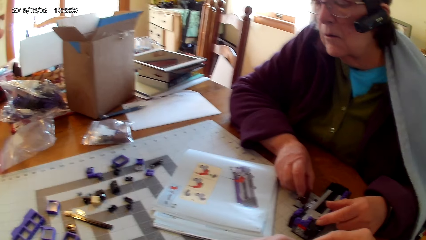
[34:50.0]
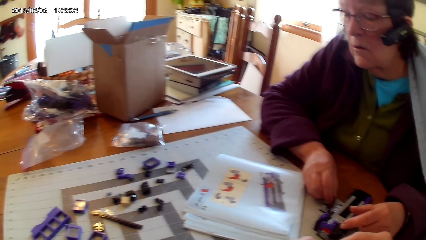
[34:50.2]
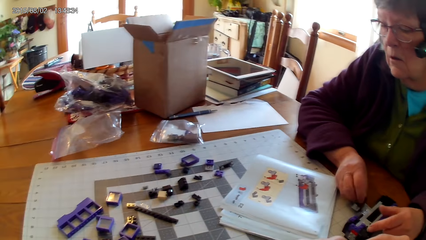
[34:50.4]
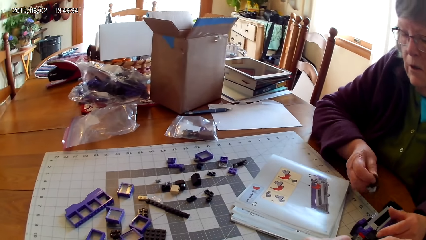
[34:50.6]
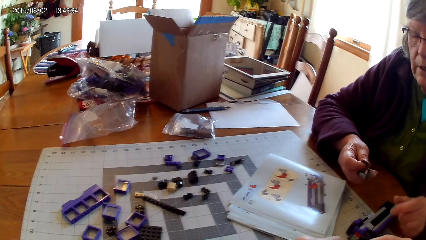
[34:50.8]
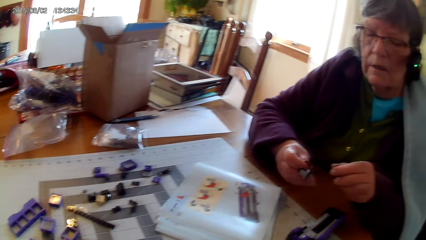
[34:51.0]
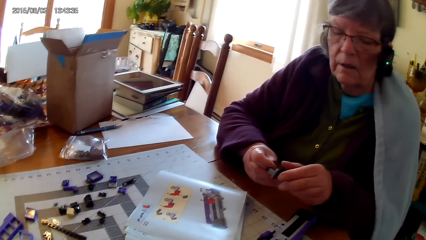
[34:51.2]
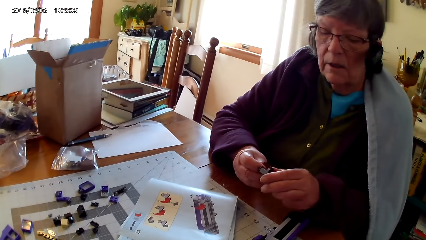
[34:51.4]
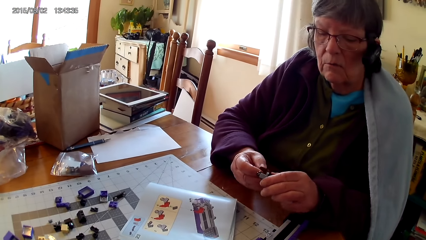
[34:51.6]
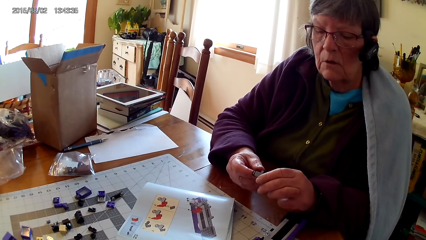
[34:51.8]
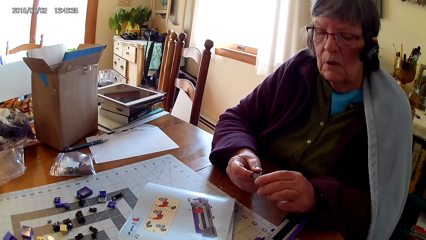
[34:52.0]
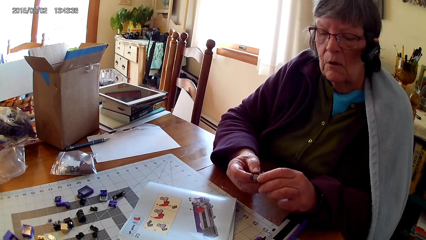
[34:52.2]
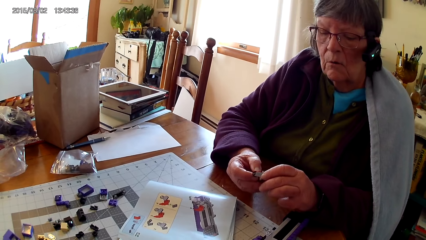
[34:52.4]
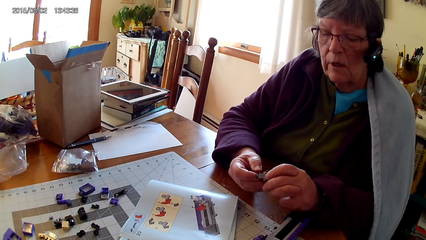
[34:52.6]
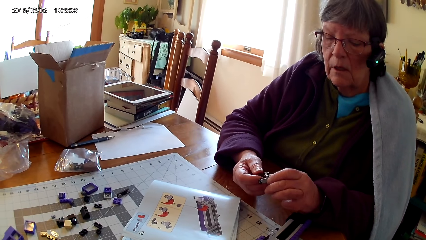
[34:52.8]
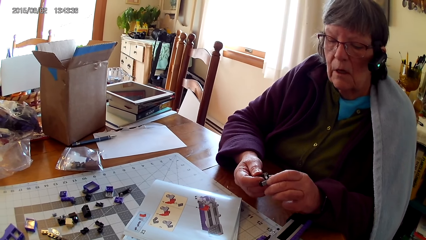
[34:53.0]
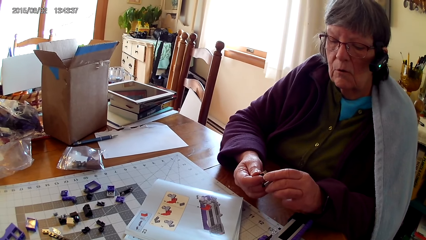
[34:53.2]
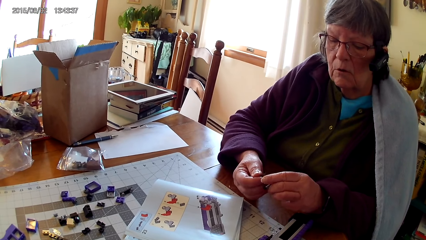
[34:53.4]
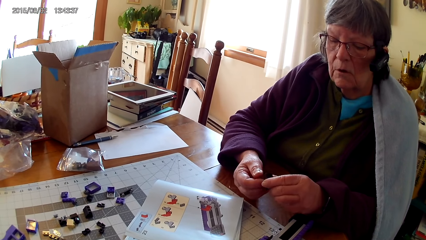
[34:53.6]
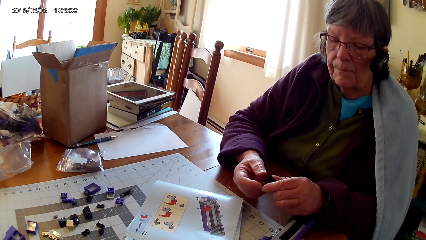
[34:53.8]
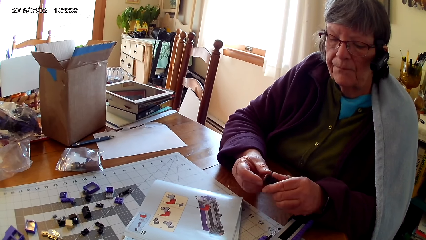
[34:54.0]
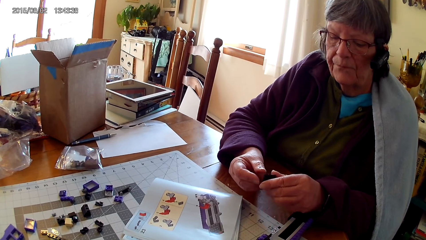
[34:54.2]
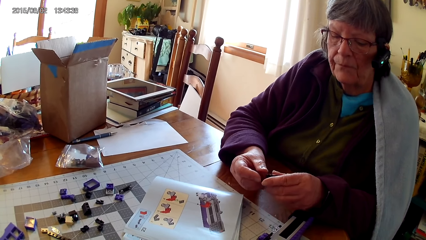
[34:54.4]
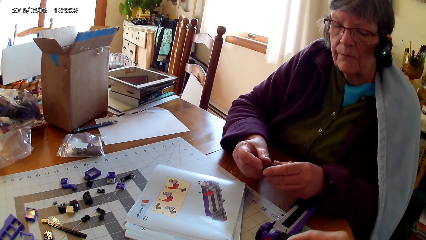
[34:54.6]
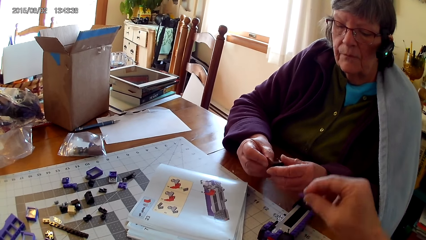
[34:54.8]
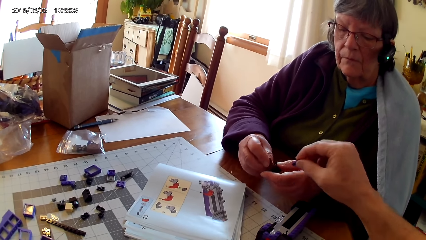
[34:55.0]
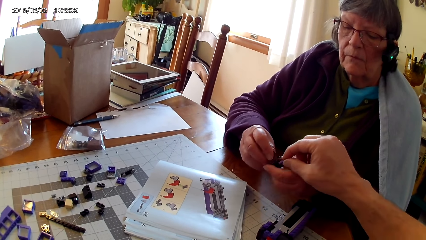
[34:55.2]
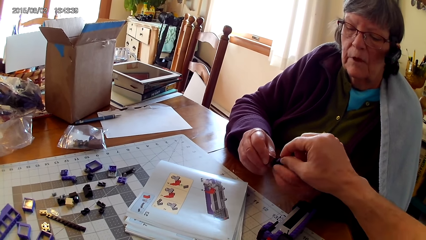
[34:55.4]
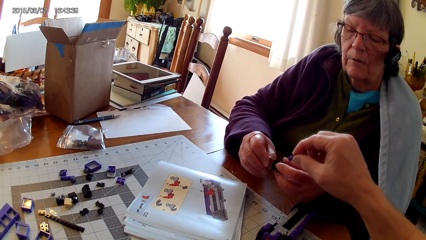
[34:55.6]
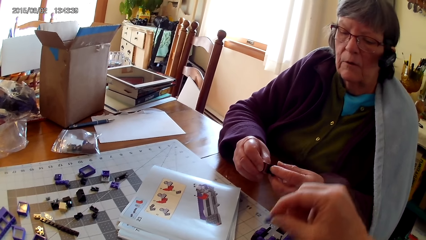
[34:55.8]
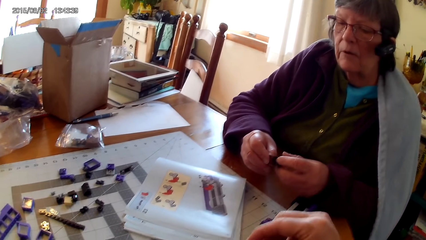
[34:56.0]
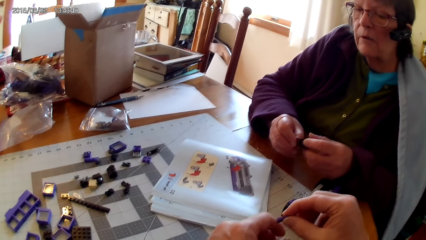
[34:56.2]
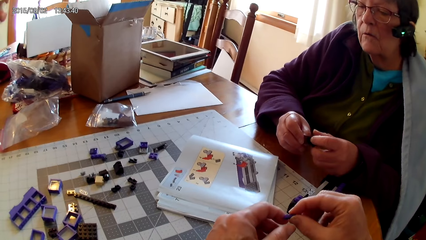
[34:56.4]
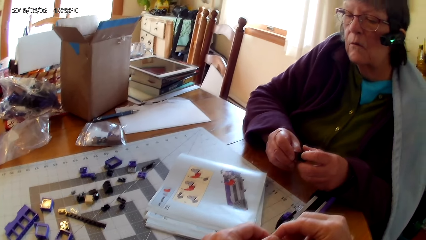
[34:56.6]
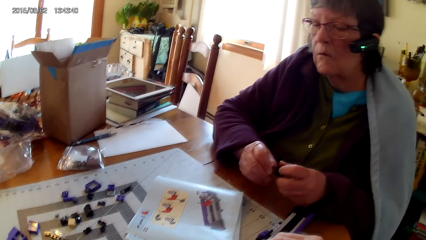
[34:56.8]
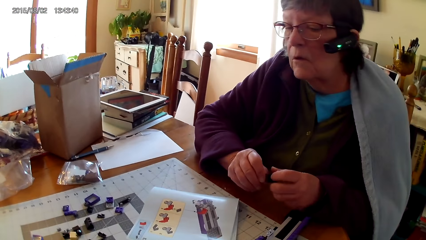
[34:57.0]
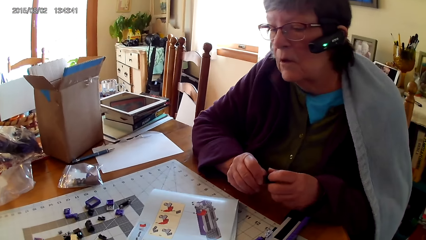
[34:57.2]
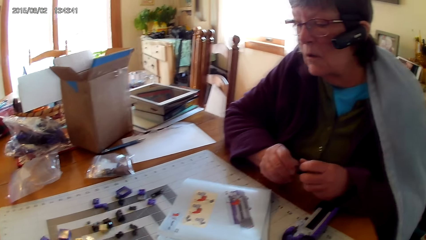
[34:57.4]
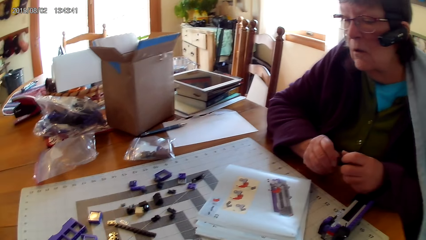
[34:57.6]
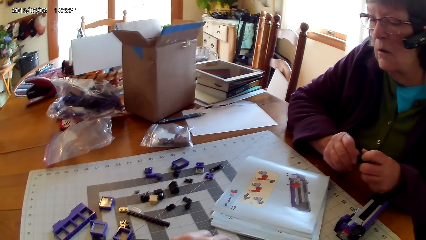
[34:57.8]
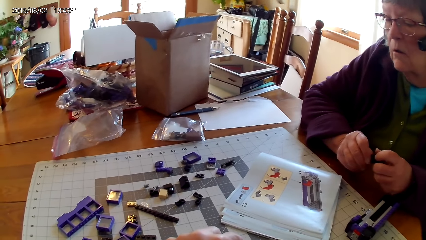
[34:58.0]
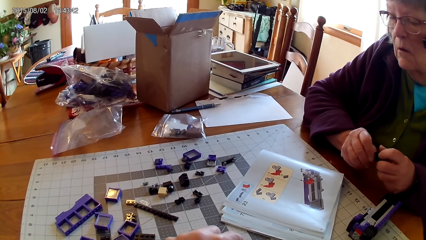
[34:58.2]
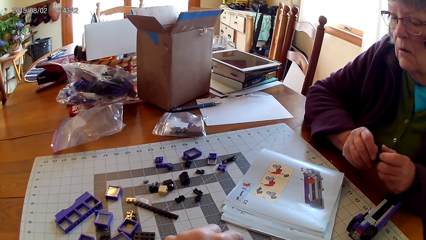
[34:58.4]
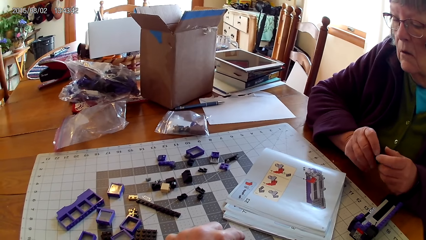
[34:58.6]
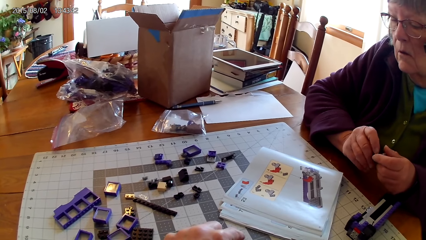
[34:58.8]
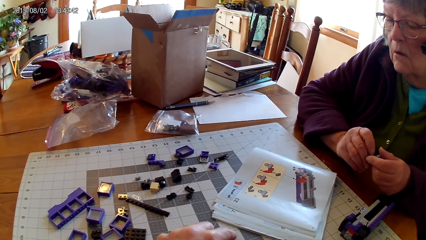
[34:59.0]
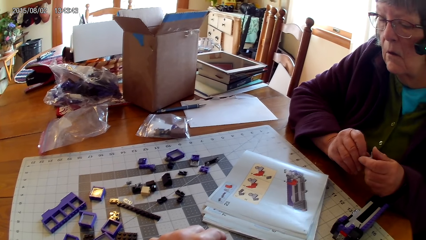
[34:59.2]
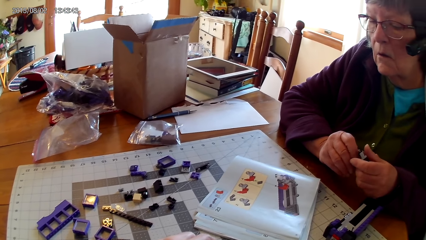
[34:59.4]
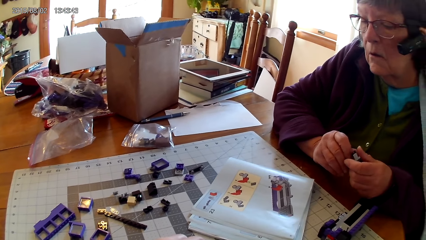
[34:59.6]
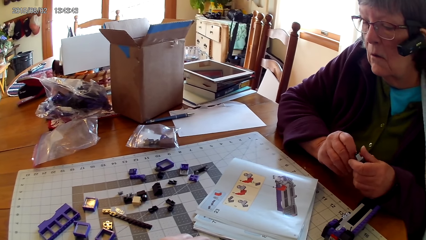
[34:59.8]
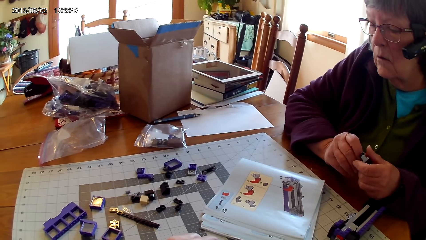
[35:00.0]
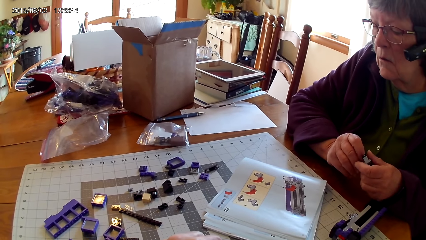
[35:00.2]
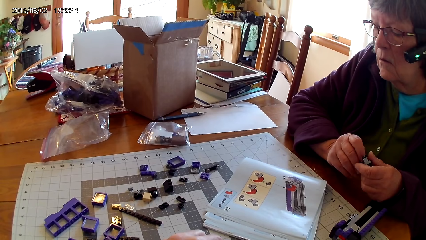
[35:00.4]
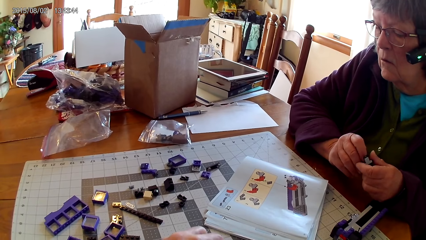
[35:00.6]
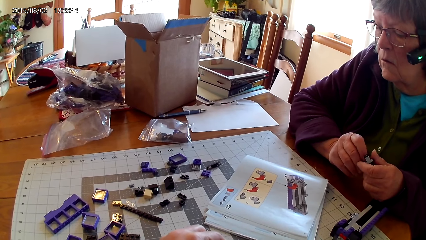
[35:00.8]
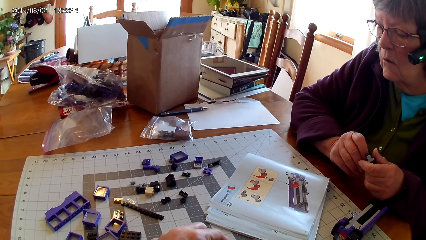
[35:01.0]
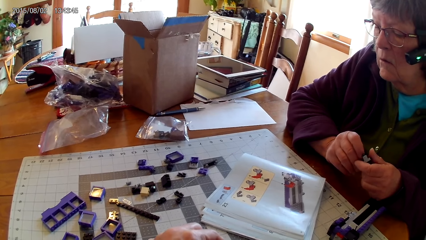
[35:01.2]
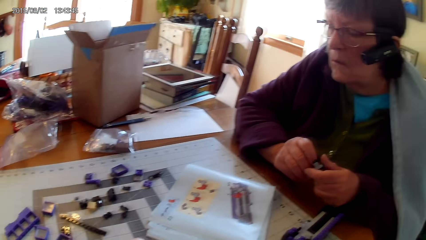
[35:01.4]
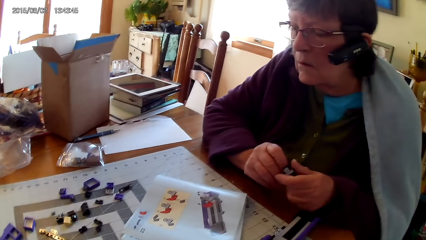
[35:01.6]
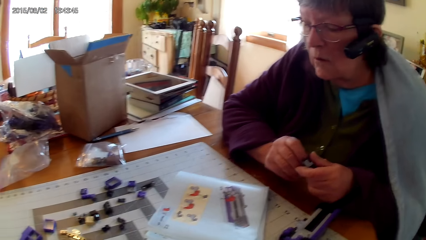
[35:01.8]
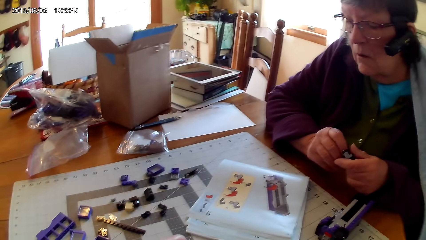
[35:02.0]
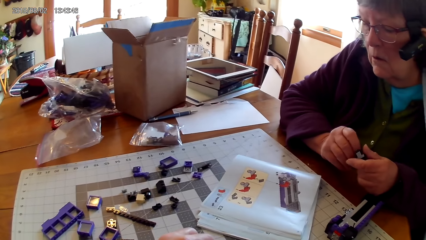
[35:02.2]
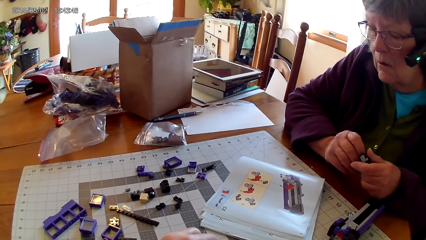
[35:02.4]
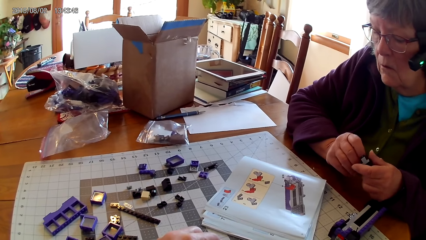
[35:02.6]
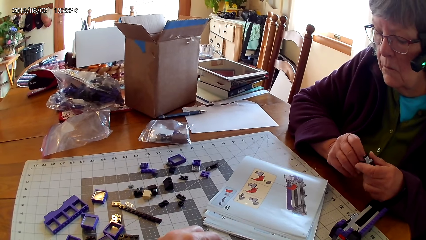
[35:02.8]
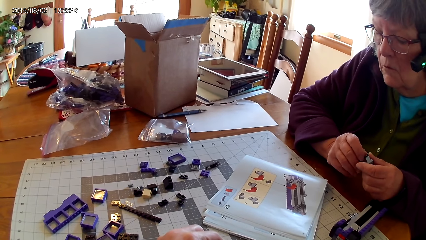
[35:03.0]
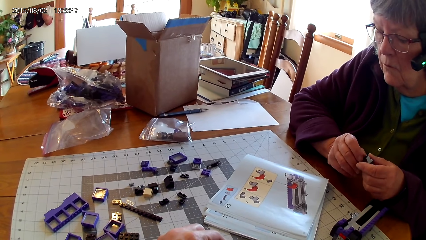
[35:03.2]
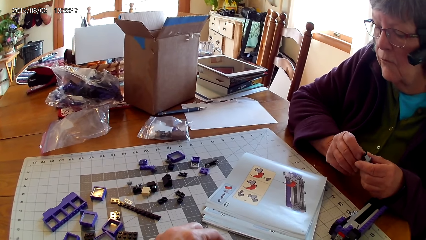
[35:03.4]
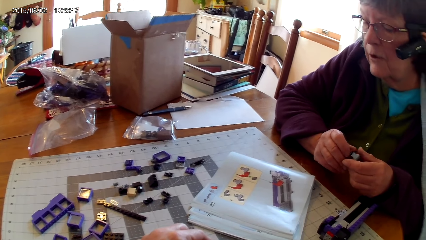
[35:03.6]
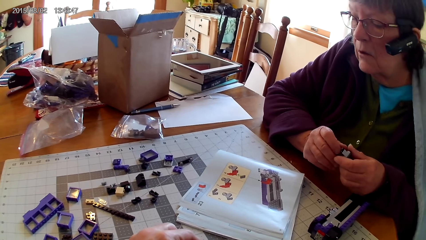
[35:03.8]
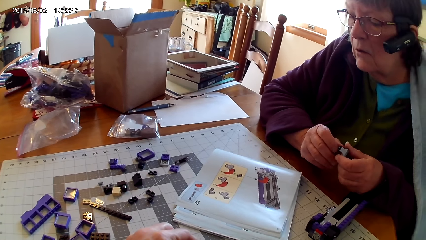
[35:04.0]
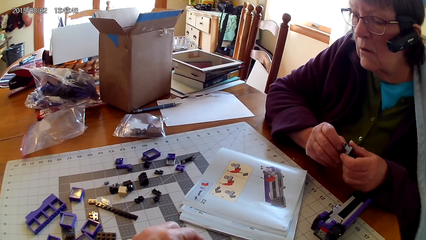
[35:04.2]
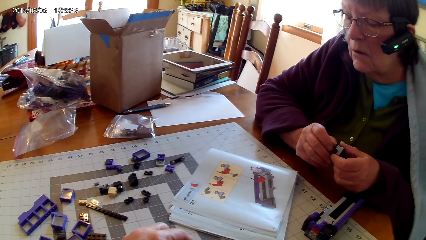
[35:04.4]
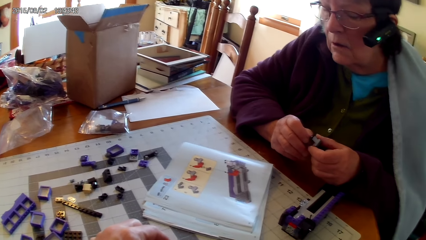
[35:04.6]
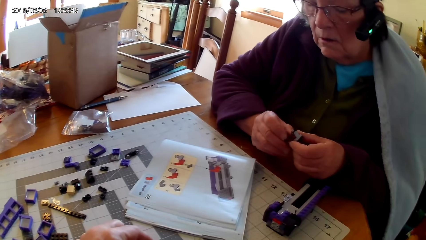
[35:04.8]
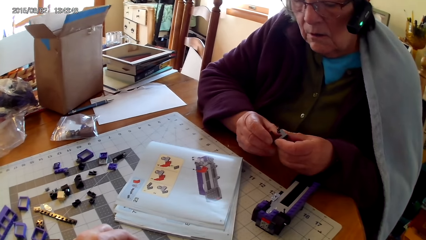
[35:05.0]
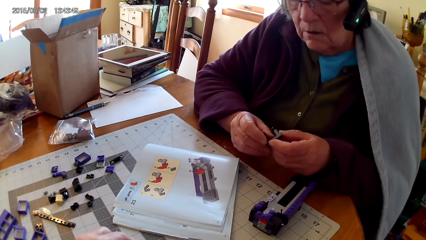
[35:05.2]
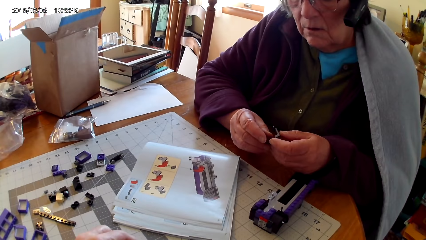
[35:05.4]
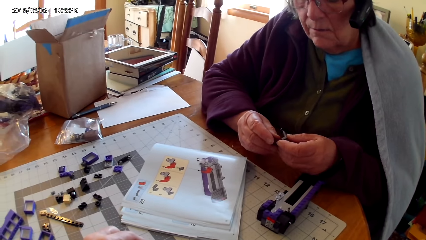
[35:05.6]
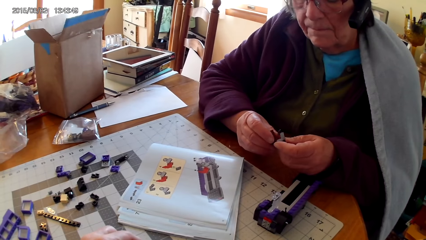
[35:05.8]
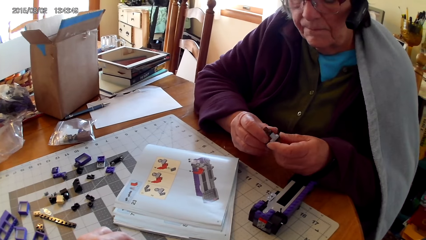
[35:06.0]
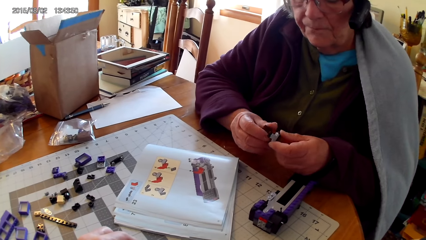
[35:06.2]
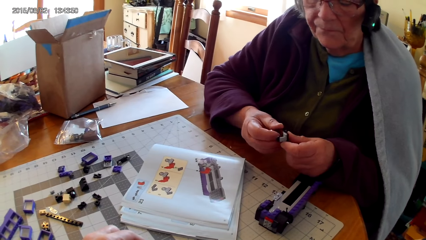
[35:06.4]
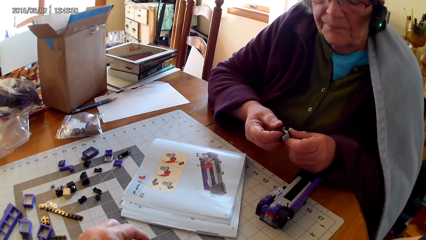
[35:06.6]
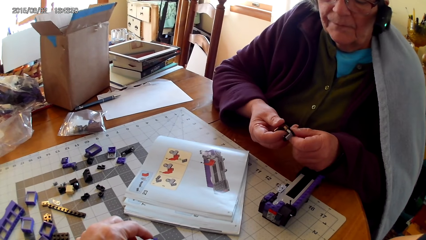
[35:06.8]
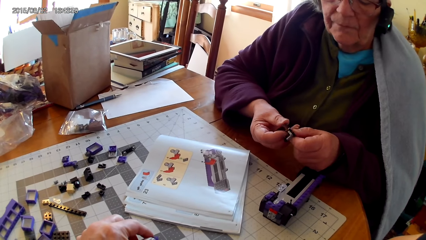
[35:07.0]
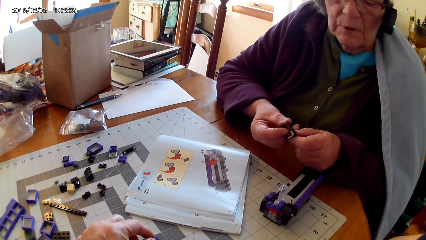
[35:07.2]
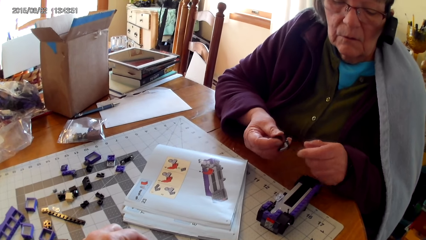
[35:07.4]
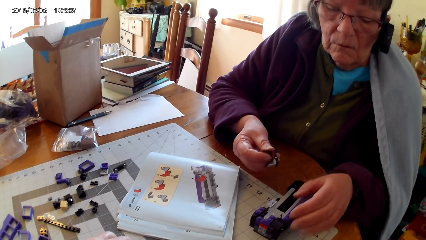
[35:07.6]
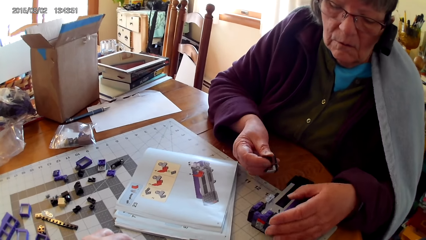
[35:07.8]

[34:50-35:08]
A lady looks at the plastic interlocking block in the hand. The lady lifts the lego piece. The camera wearer touches the plastic interlocking block with a plastic interlocking block. They give a lego piece to the lady. The lady looks at drawings on the lego book. The lady holds the lego piece. The lady looks at the plastic interlocking block in the hand. The lady fixes the lego piece.
